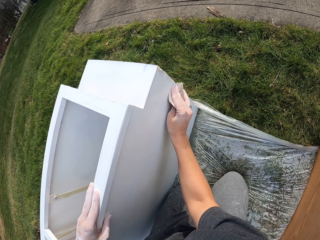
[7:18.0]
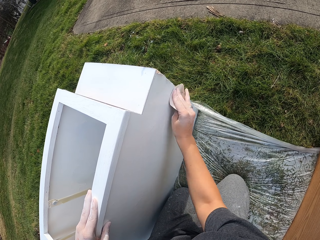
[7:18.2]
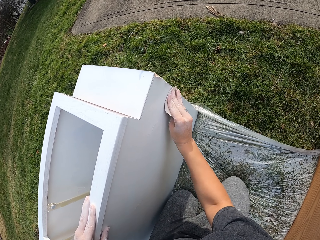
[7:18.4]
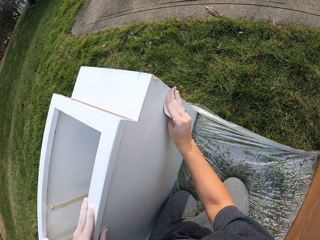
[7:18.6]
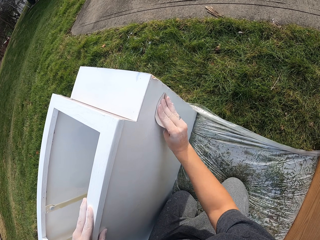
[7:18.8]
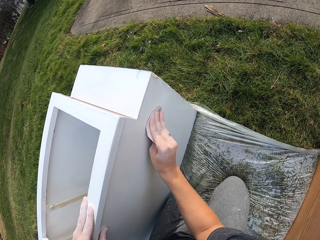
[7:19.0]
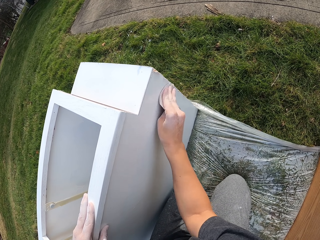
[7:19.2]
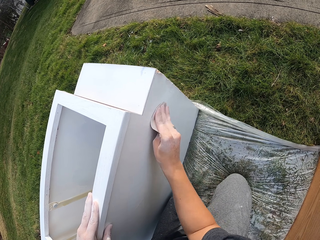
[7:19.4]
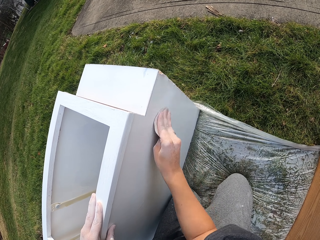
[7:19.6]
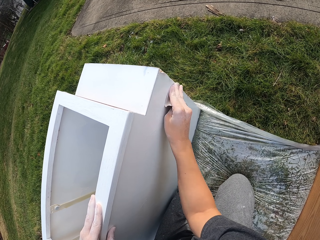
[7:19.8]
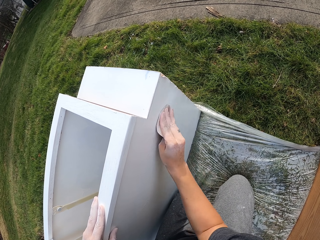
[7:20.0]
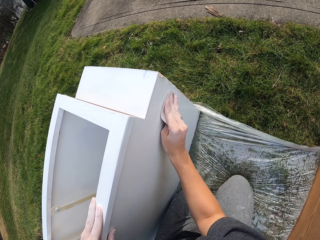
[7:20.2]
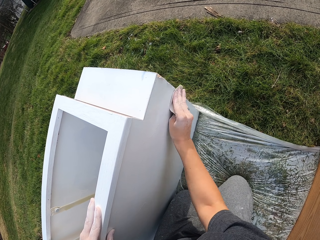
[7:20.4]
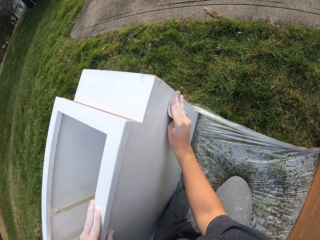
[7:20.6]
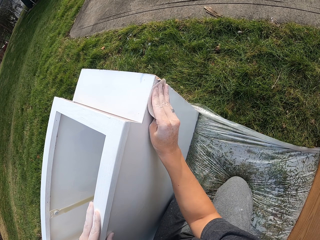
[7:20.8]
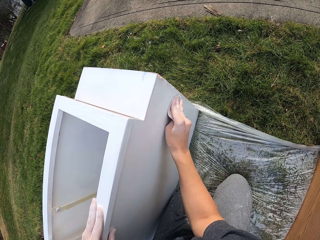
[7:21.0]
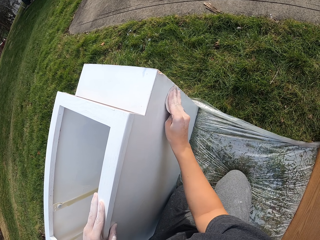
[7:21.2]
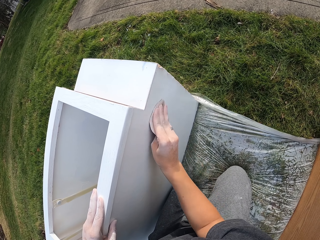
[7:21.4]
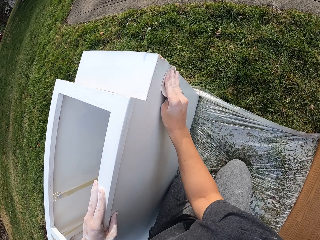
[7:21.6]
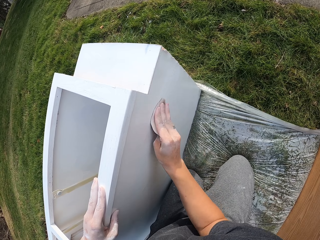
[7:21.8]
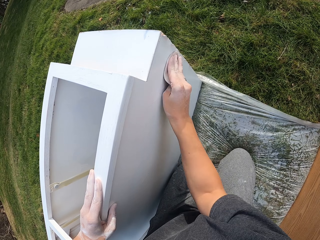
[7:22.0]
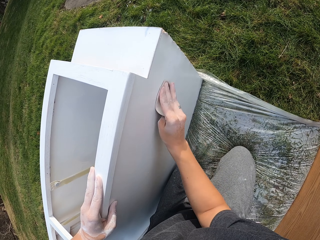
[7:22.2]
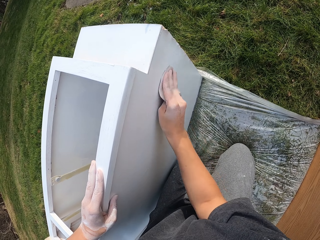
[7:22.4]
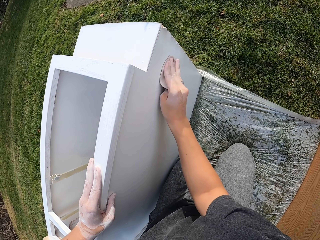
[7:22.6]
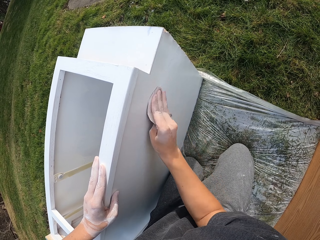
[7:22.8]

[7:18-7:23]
The camera wearer smoothens a structure with sandpaper.

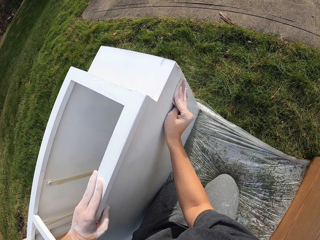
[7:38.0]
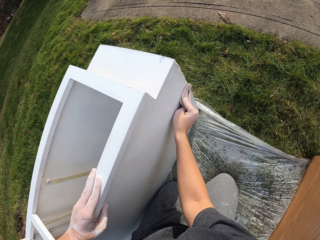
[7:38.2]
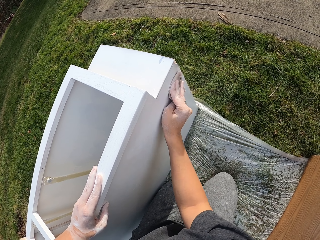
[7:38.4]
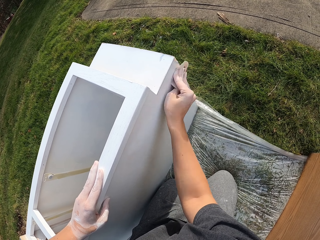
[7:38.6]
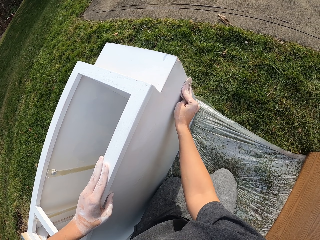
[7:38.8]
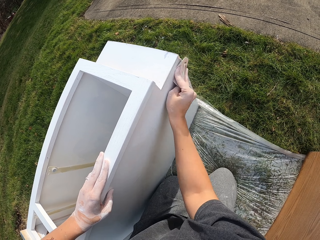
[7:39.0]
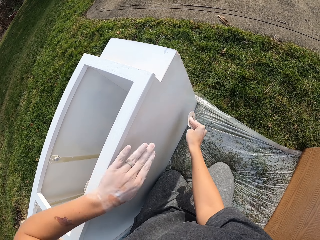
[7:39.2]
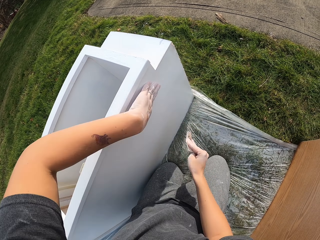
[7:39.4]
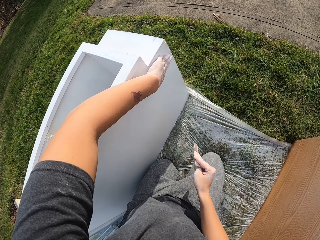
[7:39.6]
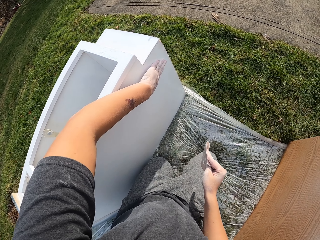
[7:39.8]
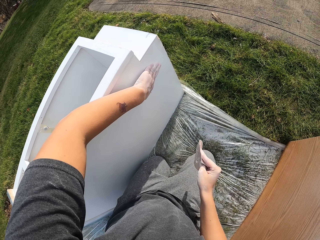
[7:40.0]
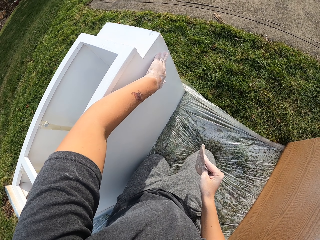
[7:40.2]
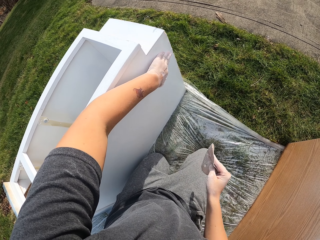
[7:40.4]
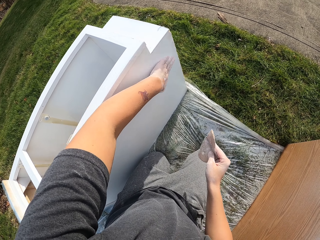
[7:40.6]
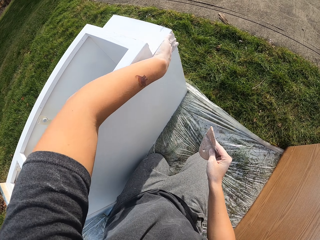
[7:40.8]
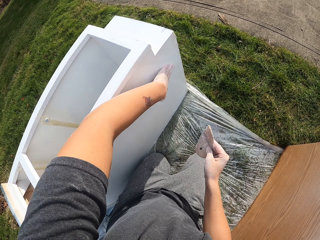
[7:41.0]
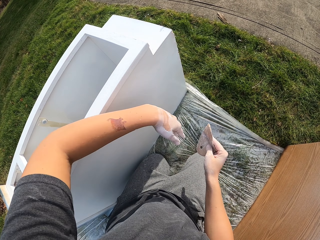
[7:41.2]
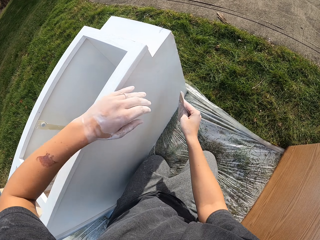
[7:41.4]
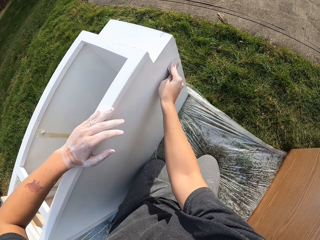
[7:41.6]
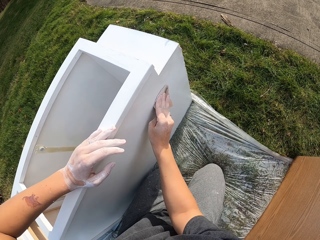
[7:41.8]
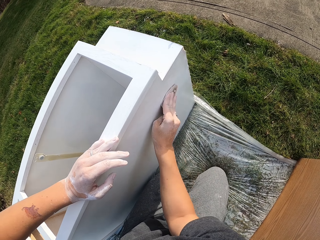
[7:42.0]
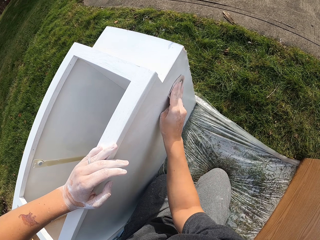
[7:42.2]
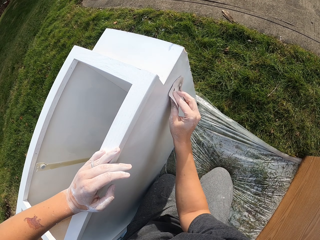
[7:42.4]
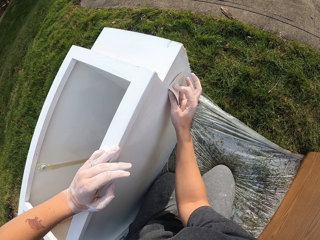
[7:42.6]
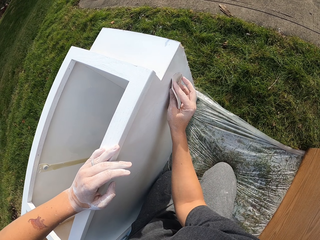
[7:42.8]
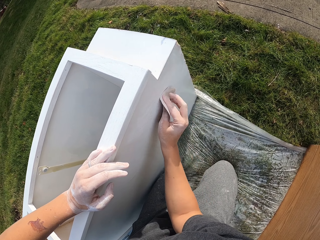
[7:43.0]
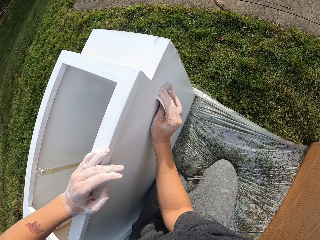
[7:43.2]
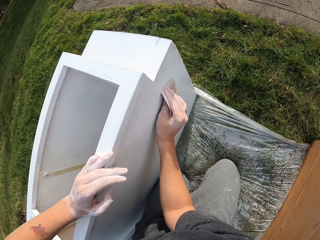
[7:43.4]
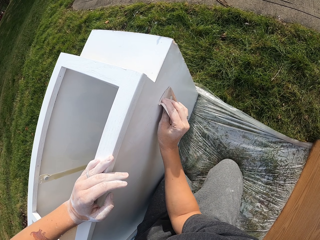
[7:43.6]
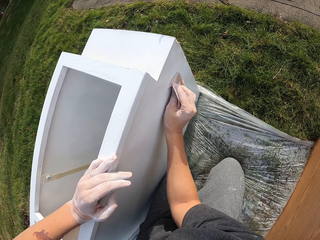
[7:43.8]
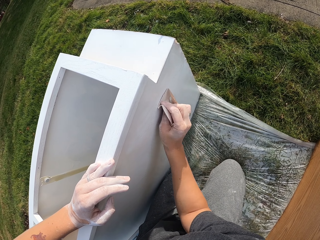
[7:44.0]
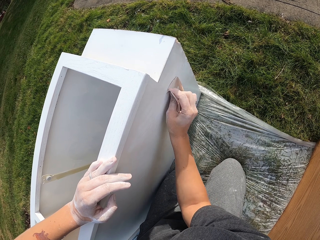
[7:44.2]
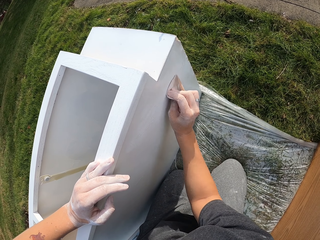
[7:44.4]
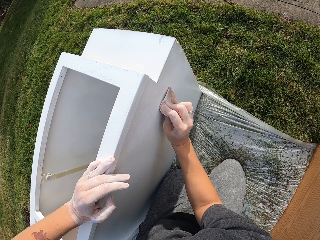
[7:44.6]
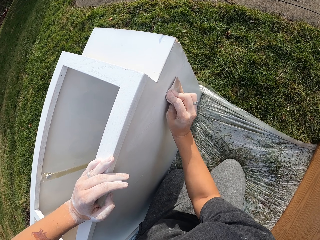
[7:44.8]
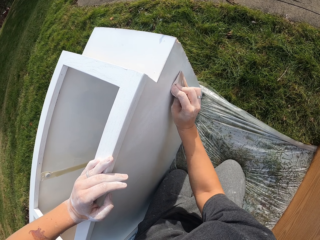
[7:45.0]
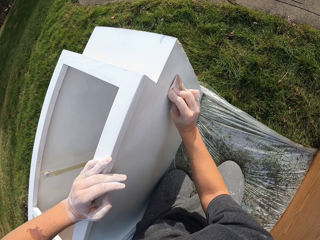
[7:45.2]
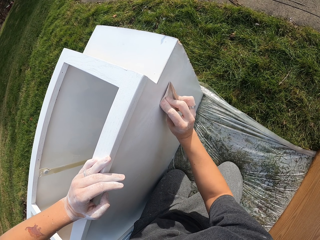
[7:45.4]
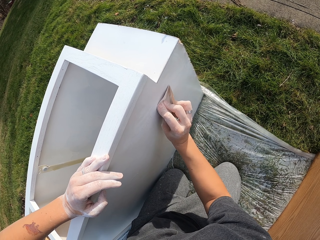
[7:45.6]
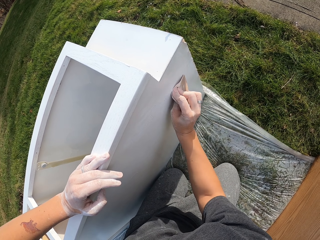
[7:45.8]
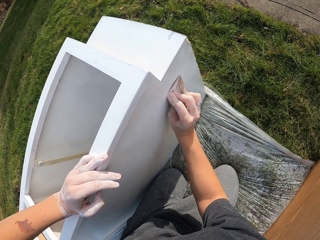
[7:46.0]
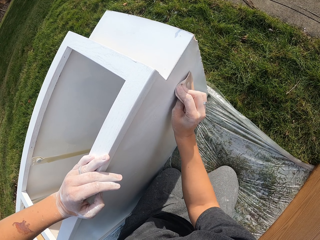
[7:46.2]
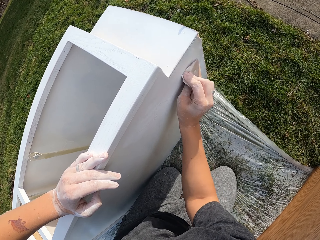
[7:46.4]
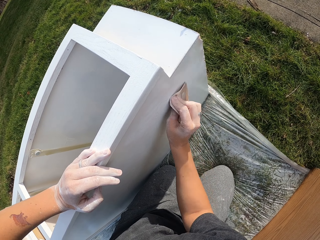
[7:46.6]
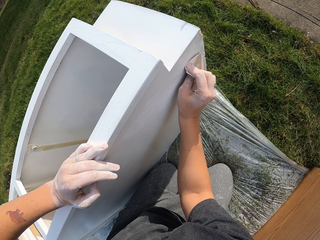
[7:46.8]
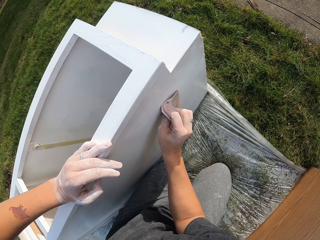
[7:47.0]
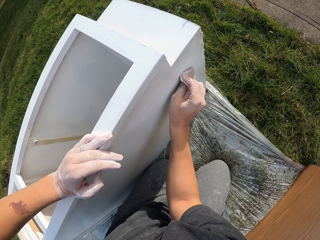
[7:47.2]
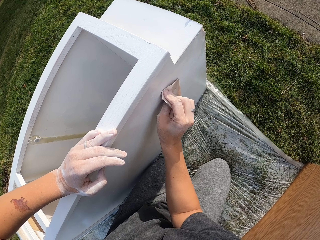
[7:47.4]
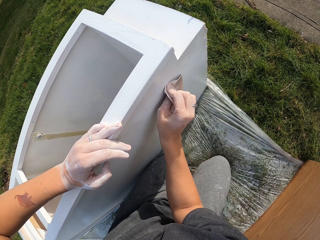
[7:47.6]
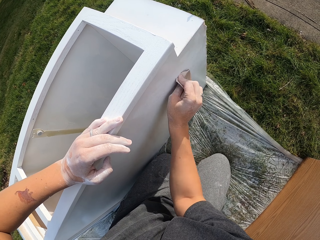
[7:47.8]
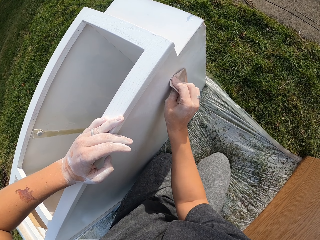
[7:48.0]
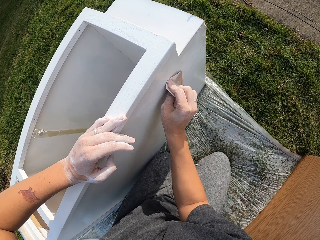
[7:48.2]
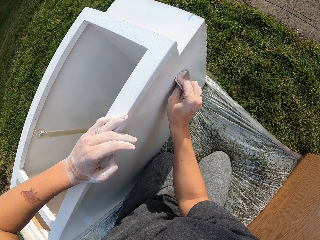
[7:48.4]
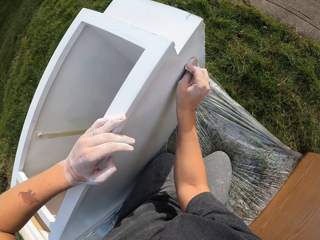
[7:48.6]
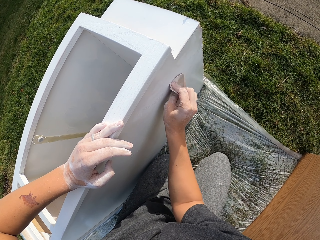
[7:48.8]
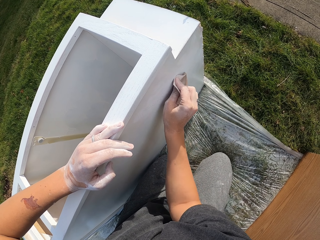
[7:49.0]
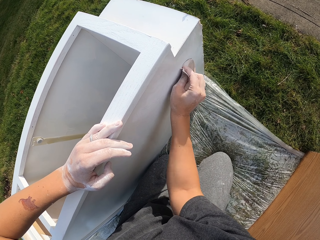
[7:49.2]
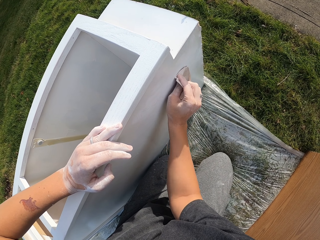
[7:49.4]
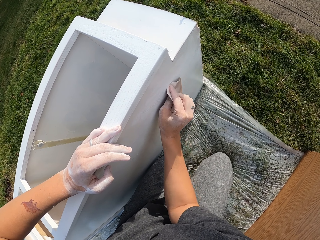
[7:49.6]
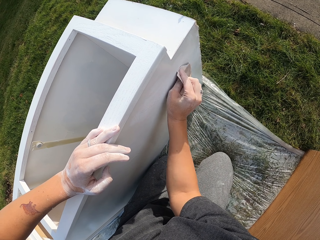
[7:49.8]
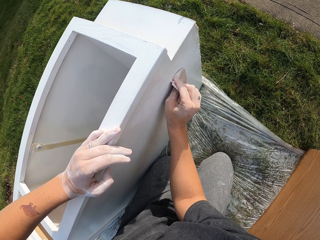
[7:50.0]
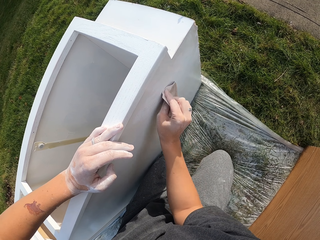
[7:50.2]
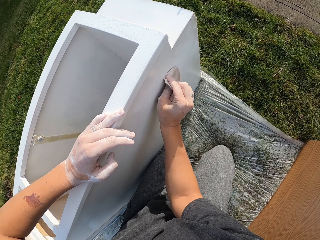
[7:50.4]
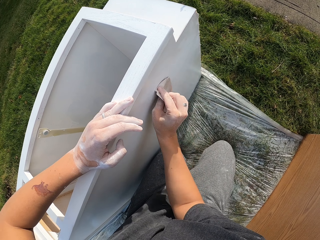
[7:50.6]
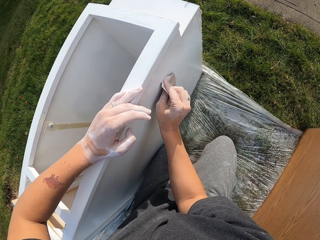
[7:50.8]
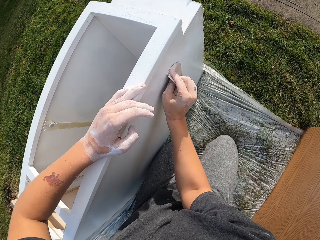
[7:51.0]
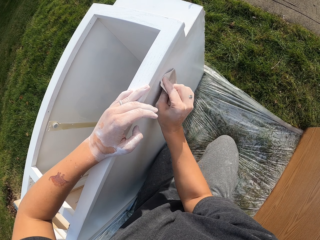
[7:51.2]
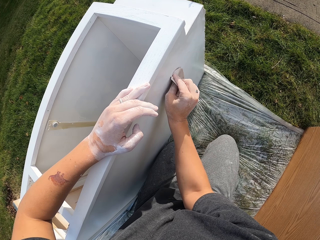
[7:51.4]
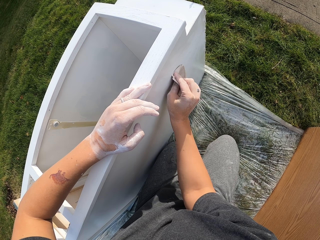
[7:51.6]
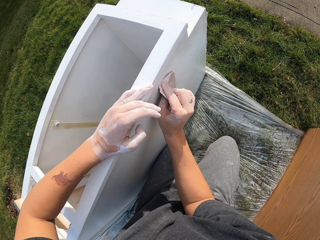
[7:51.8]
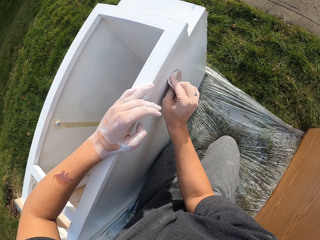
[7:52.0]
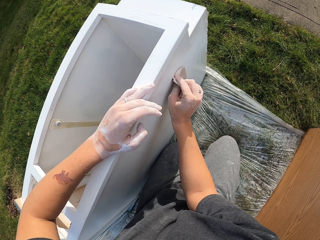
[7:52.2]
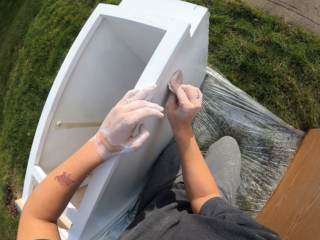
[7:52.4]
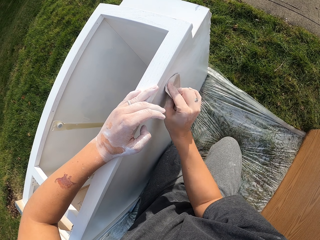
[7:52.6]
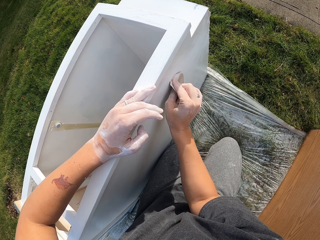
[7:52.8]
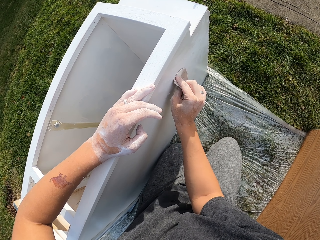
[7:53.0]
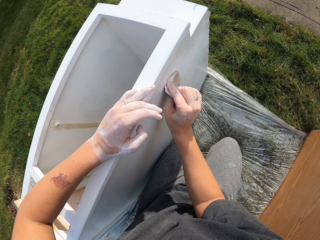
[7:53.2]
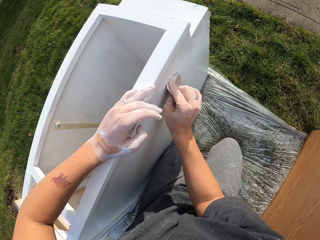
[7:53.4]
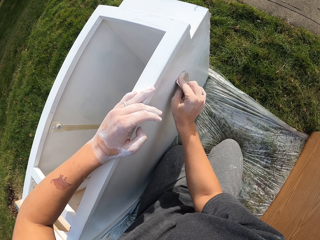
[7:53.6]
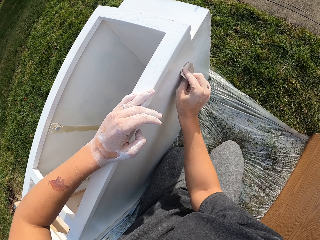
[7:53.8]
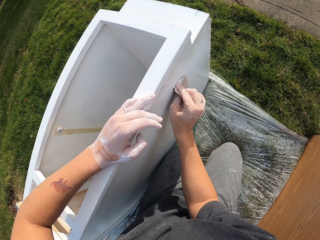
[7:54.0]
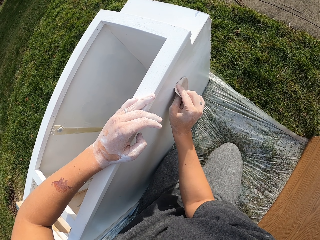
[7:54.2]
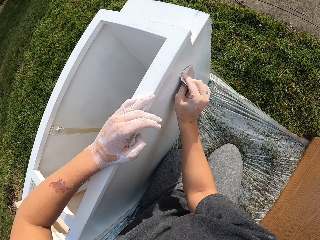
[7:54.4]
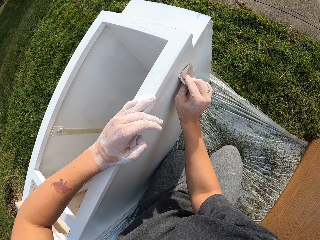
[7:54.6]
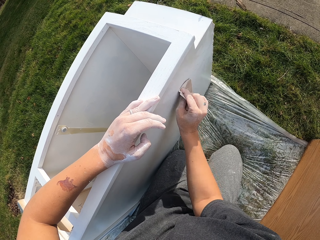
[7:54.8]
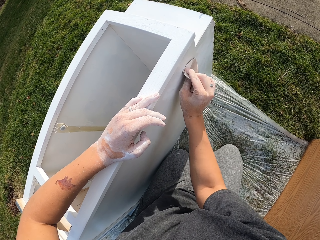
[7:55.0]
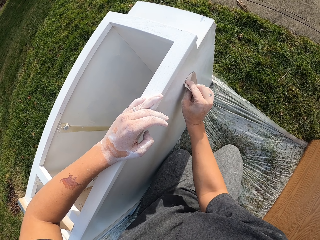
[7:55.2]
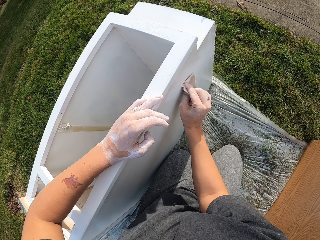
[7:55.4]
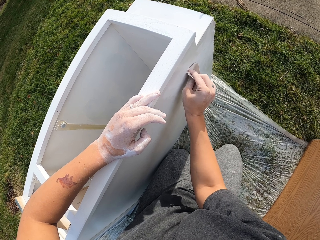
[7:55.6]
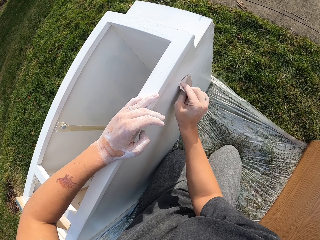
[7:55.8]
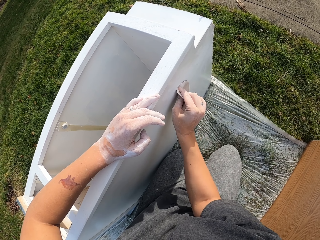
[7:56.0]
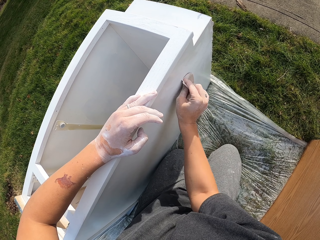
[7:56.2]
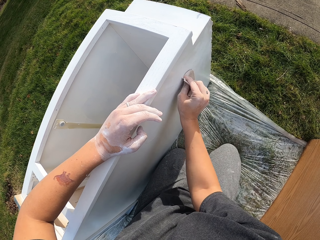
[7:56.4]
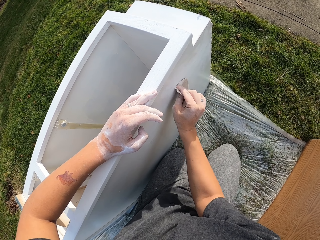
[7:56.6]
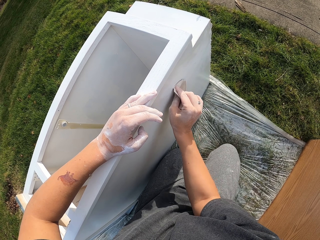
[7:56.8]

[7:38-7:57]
The camera wearer touches the structure or drawer with the left hand. They wipe the drawer with the hand. They smoothen the structure with sandpaper.
